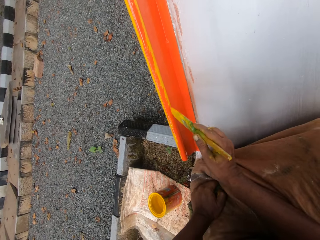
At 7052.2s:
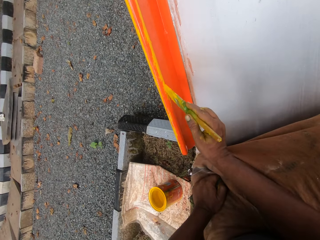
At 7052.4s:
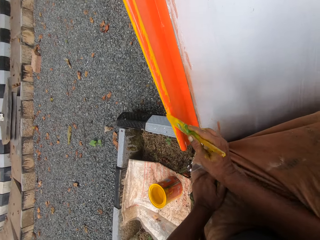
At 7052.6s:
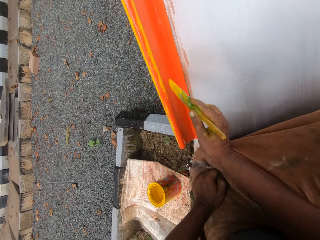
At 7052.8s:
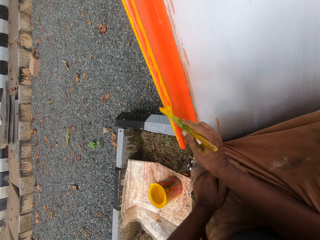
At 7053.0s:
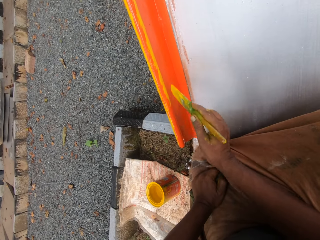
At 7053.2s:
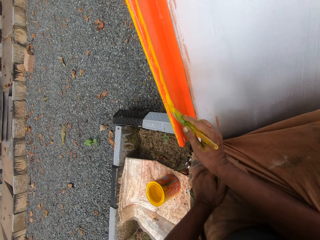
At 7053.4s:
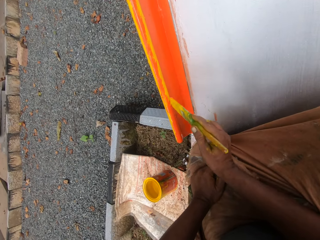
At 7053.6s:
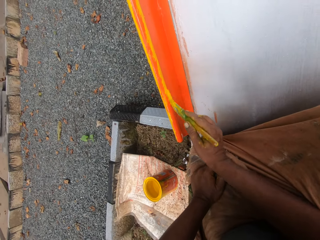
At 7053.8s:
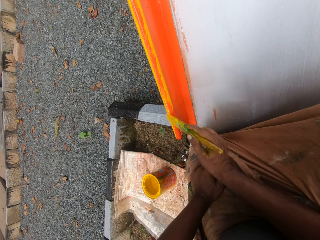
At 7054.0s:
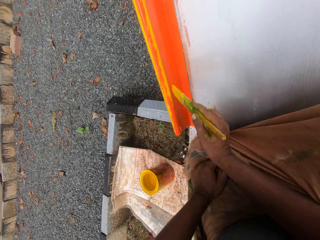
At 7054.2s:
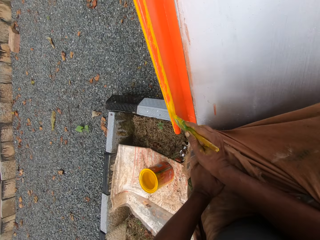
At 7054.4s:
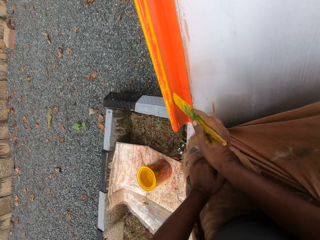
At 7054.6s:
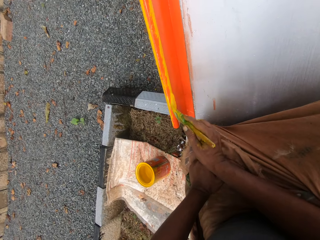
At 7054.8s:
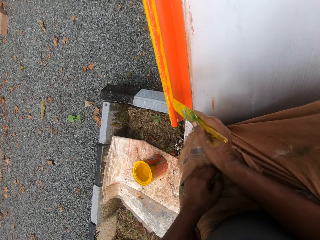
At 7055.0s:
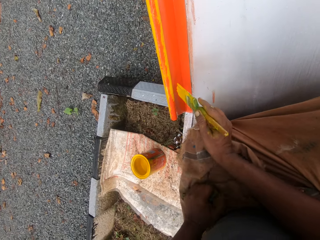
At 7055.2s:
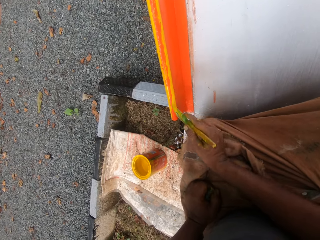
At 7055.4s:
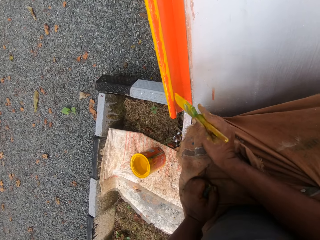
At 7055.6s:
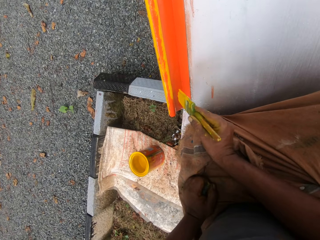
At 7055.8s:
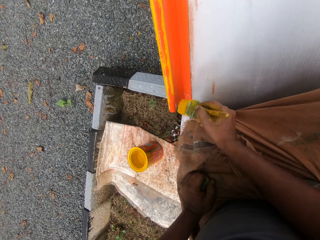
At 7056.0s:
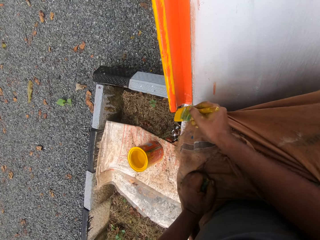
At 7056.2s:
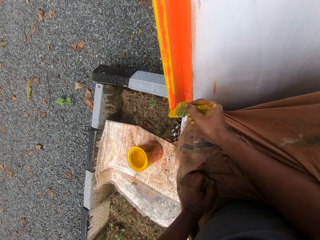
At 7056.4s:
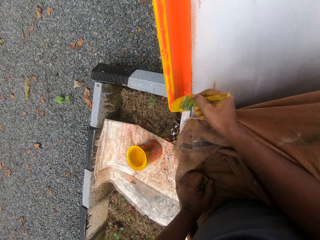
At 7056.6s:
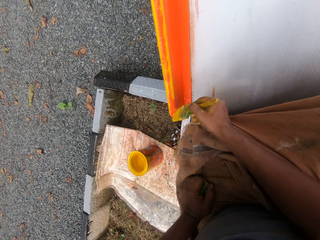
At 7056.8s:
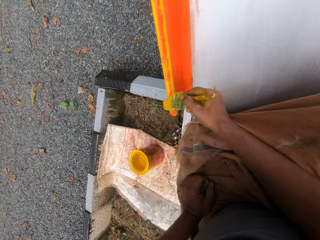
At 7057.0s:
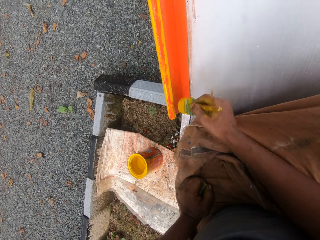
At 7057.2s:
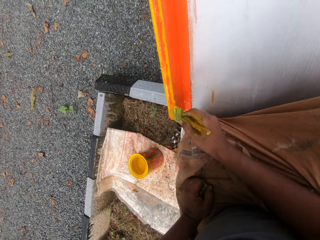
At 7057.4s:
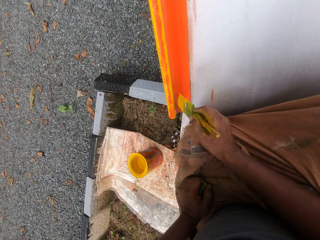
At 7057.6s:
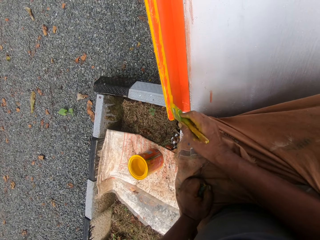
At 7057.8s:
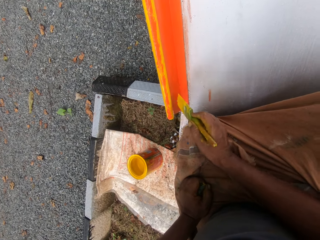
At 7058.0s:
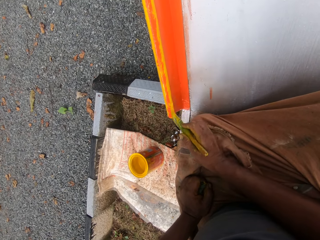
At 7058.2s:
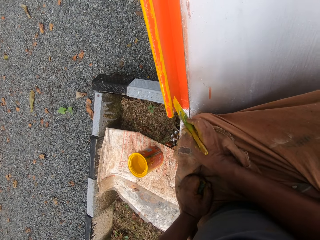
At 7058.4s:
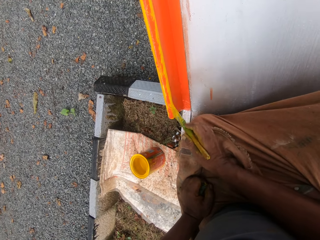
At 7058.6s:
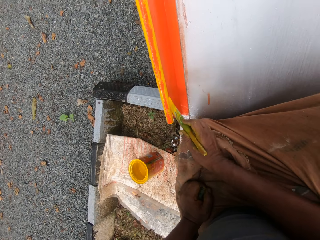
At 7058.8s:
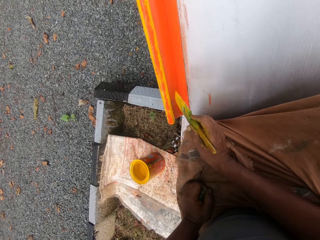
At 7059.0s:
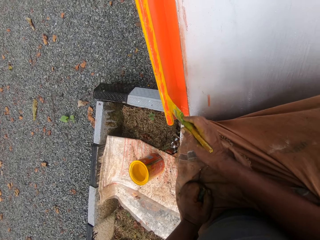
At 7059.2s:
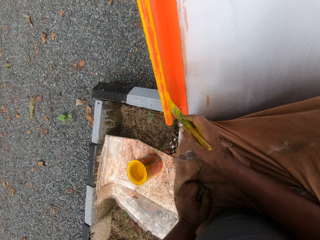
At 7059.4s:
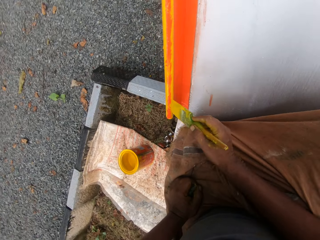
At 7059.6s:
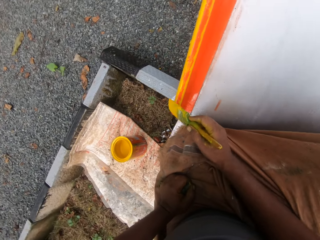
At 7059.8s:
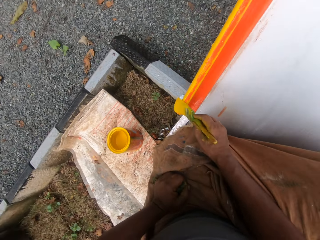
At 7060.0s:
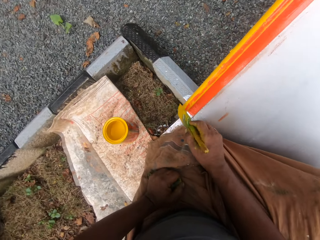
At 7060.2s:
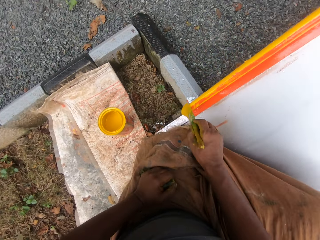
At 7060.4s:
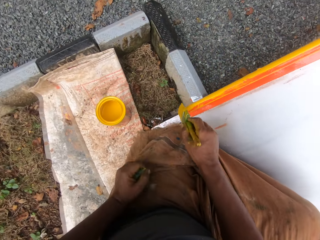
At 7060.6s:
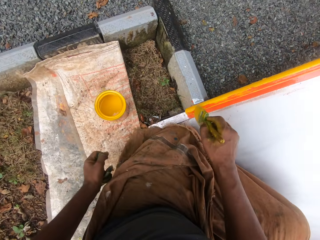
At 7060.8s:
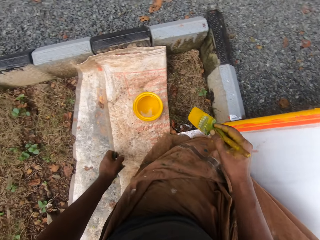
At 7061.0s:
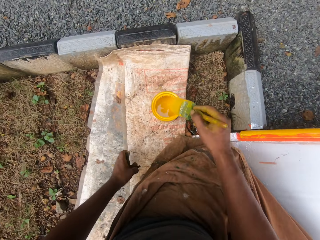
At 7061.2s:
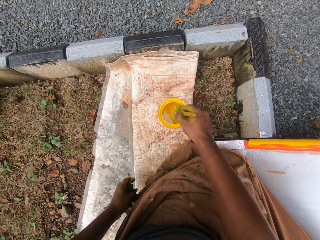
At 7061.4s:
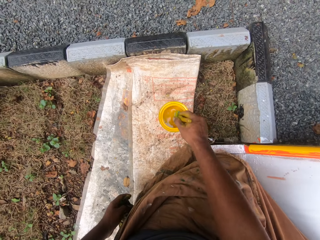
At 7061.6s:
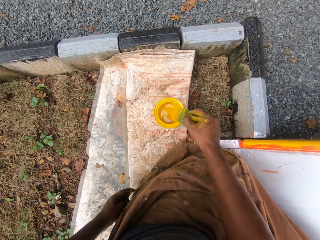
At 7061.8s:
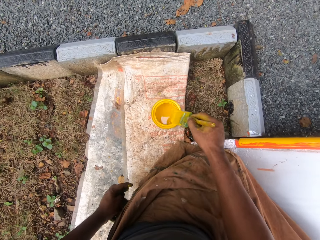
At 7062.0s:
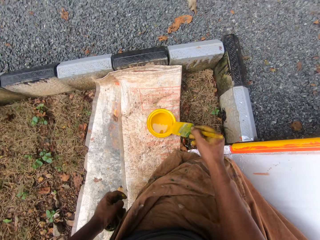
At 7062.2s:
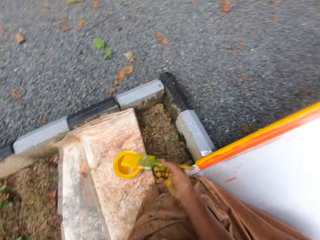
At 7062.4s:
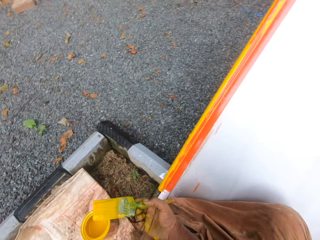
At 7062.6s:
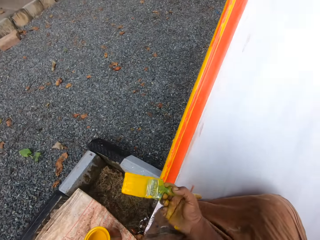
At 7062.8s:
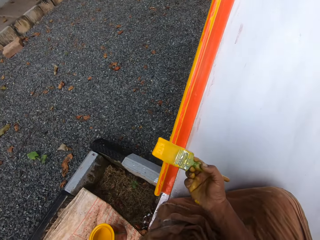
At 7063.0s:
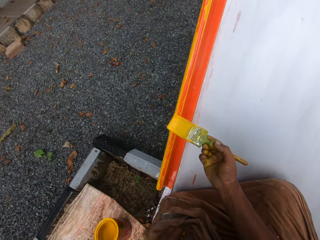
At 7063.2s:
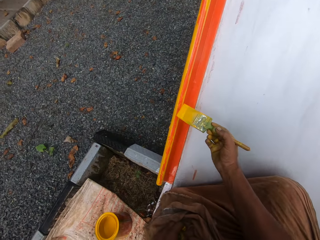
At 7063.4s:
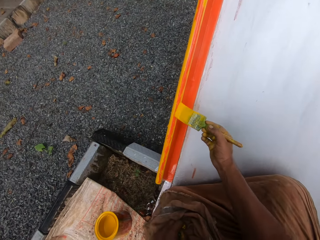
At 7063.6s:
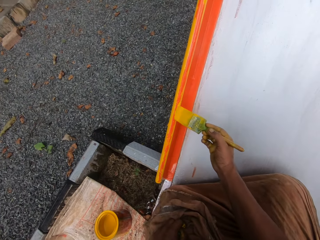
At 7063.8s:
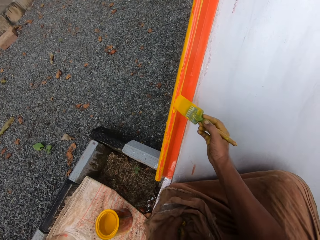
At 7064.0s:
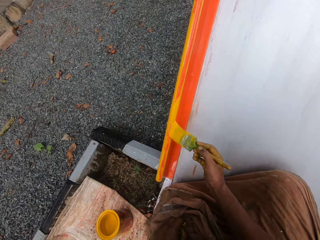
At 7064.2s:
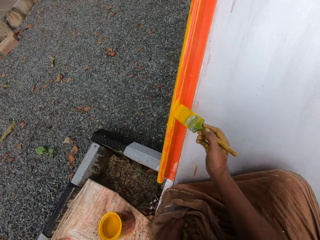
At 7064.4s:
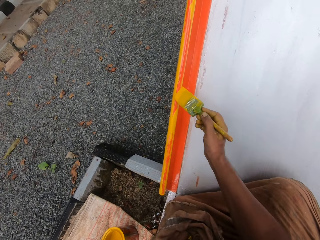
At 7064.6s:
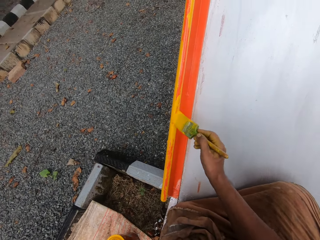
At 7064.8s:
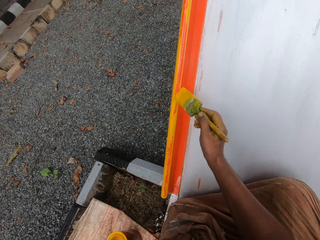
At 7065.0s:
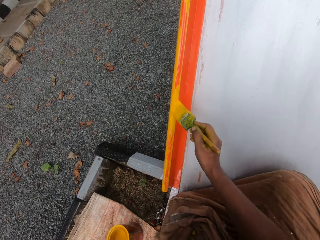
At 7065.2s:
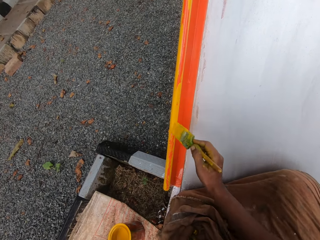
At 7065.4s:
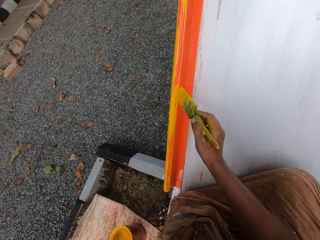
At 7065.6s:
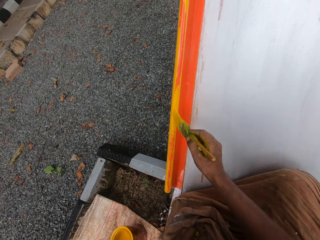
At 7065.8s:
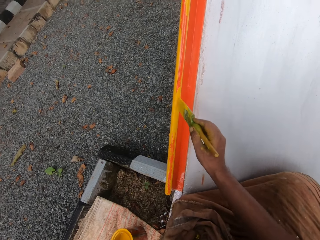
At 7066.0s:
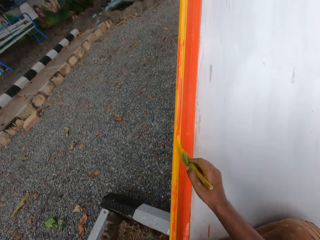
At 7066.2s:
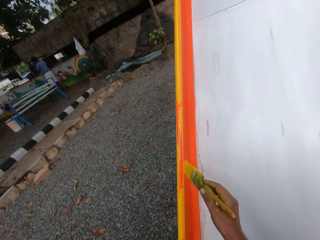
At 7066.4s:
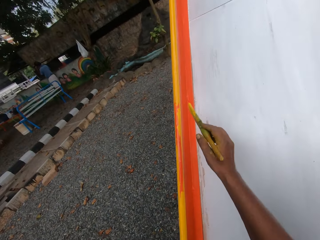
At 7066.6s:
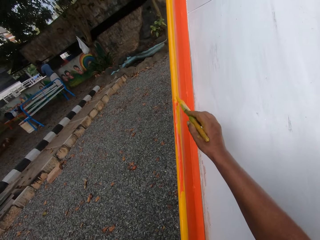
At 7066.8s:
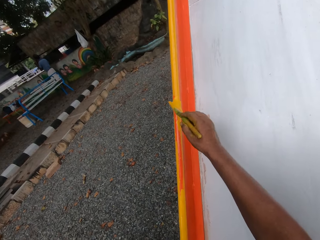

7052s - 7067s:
The camera wearer dips the brush in the paint container. They paint the playground slide or swing.

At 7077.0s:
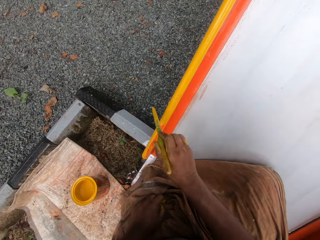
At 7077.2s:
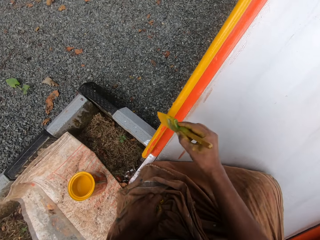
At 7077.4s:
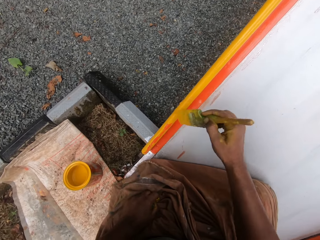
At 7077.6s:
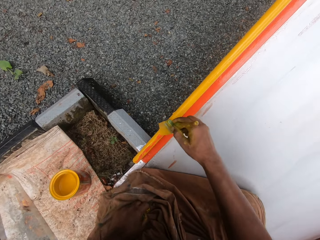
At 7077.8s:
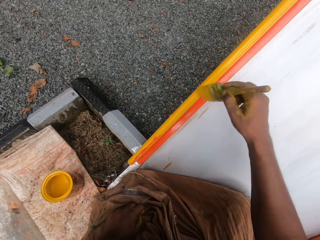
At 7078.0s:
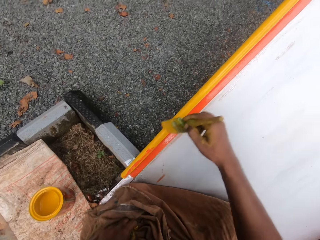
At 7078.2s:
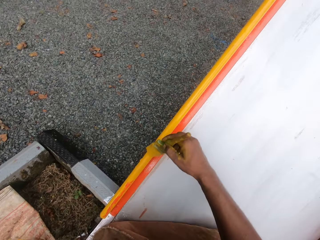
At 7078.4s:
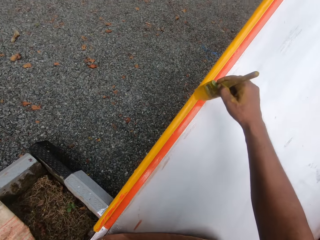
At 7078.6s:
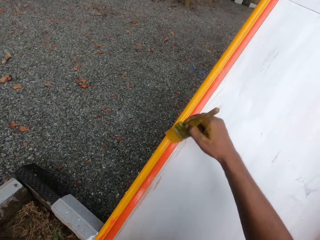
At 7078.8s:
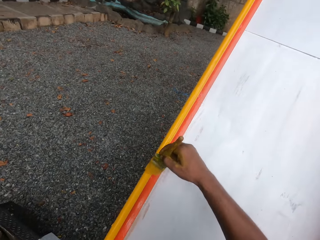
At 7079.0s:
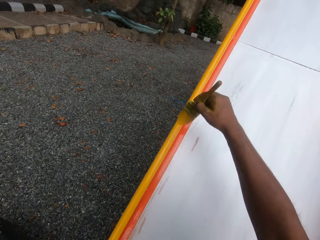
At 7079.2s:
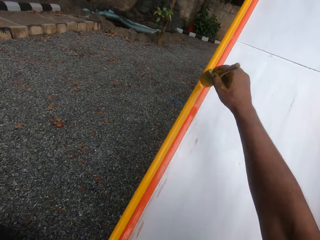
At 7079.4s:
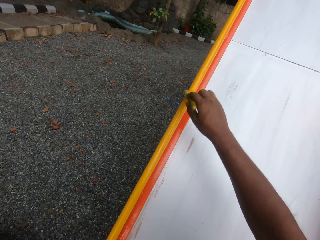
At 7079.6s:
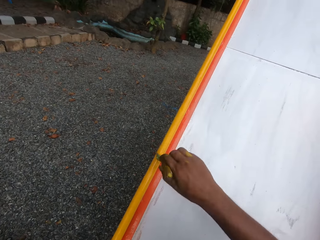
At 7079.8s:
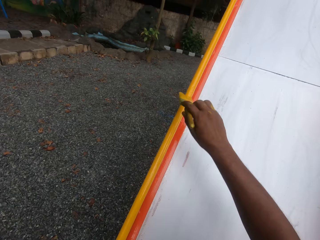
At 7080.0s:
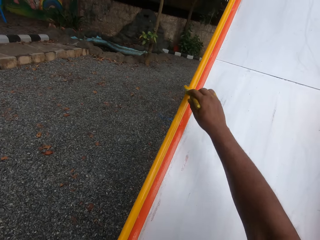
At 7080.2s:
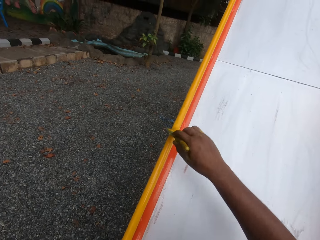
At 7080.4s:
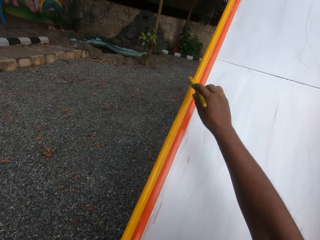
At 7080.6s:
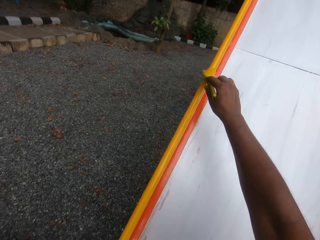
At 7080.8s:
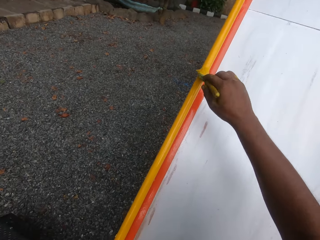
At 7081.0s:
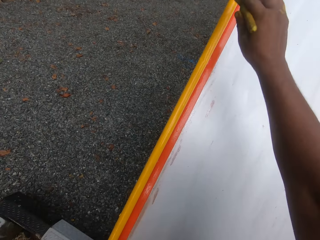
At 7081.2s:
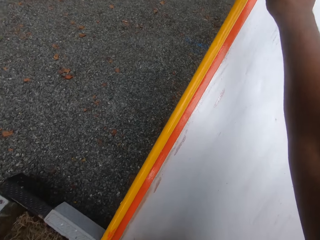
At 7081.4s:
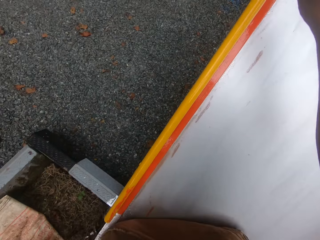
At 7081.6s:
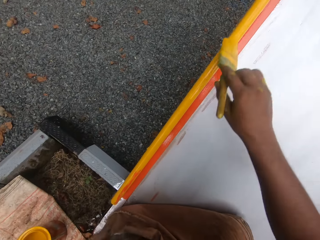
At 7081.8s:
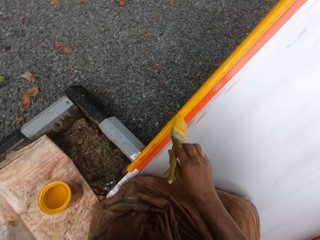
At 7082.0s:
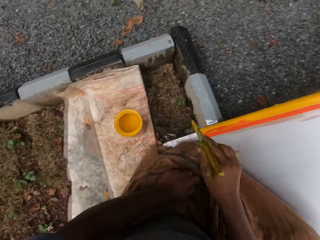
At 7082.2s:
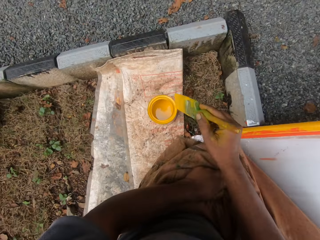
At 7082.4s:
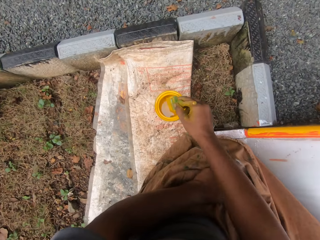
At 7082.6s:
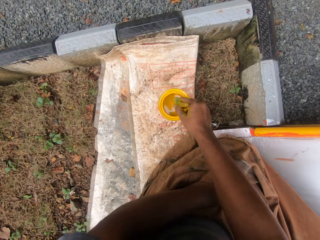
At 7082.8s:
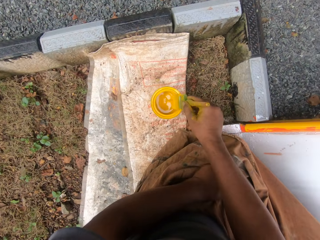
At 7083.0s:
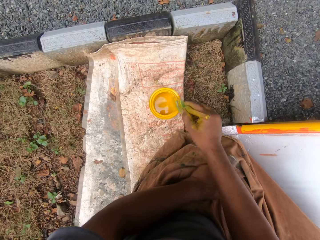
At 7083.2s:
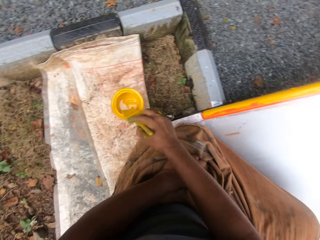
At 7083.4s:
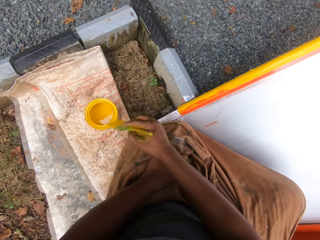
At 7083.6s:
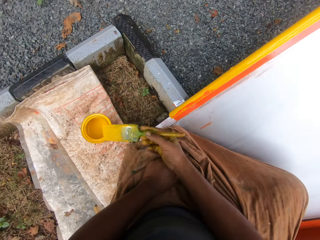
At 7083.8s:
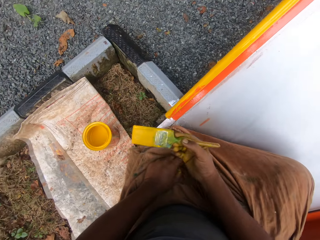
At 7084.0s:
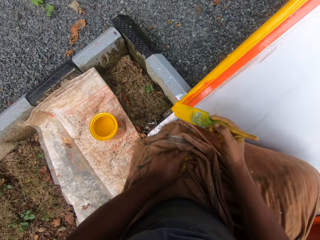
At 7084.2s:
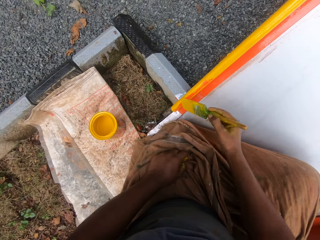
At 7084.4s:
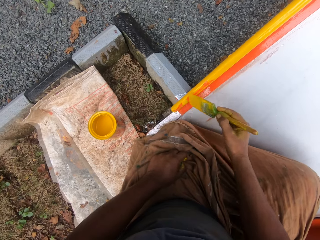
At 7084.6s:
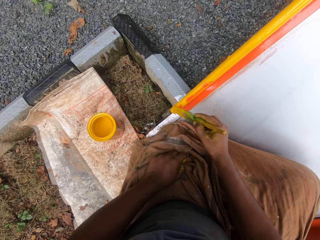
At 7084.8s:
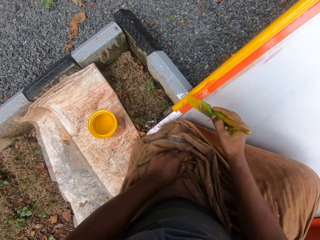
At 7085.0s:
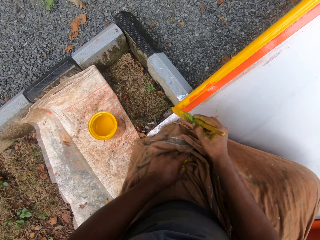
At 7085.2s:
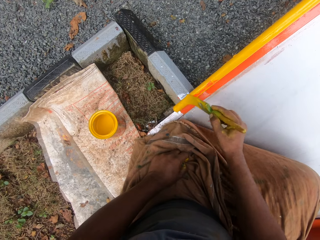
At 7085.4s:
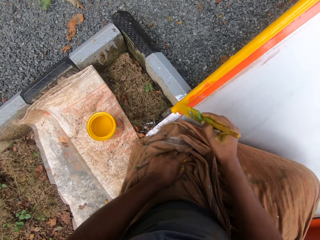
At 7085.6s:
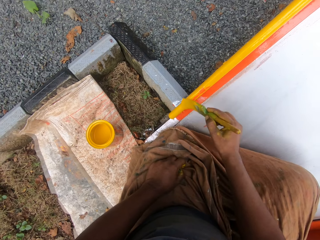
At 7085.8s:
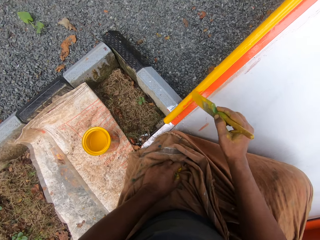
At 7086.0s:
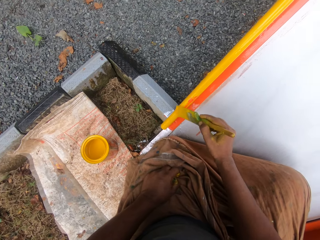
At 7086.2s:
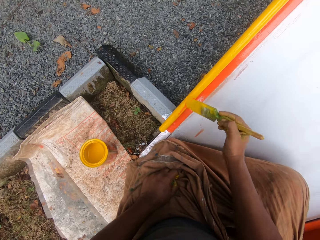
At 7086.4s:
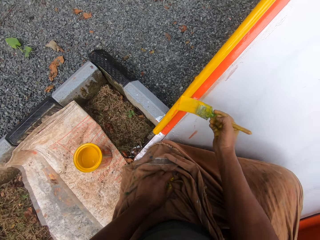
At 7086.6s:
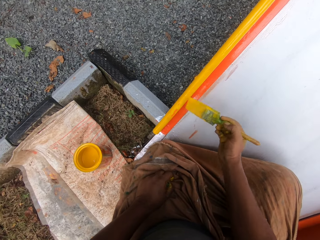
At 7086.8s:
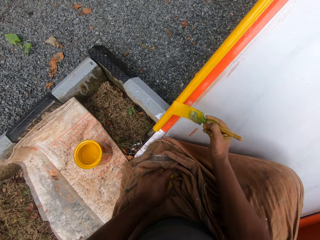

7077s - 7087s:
The camera wearer dips the brush in the paint container. They paint the playground slide or swing.
